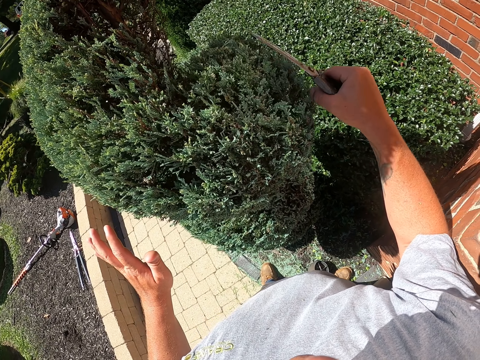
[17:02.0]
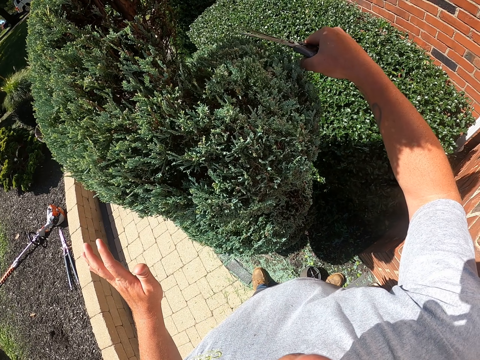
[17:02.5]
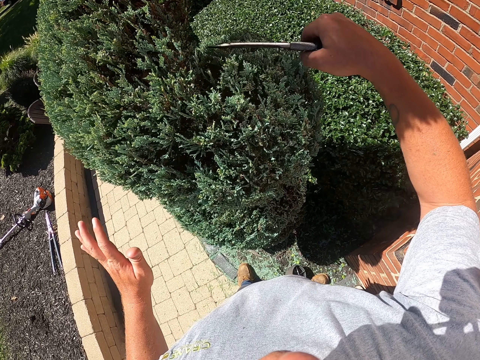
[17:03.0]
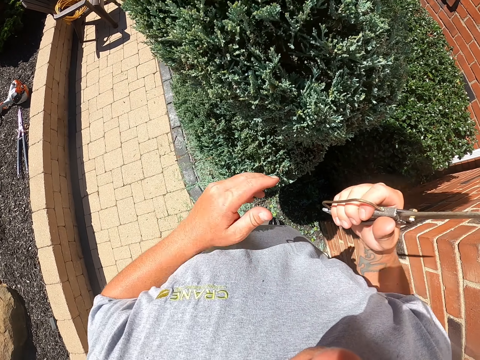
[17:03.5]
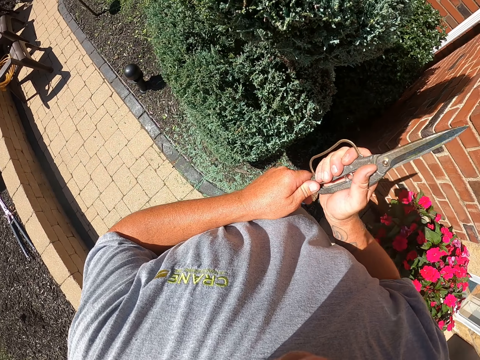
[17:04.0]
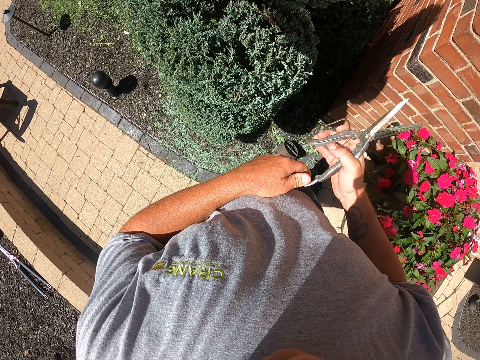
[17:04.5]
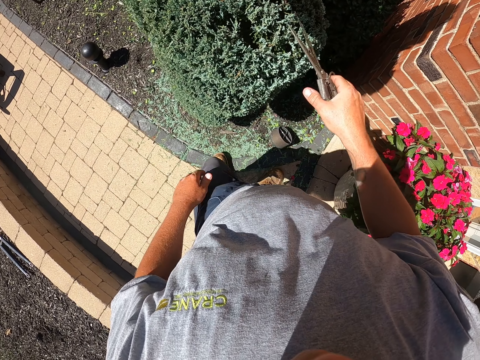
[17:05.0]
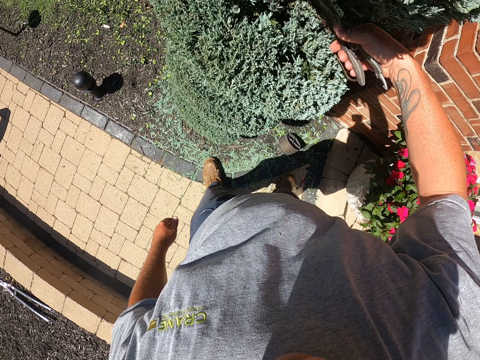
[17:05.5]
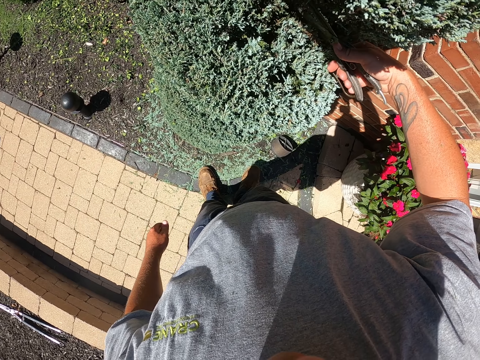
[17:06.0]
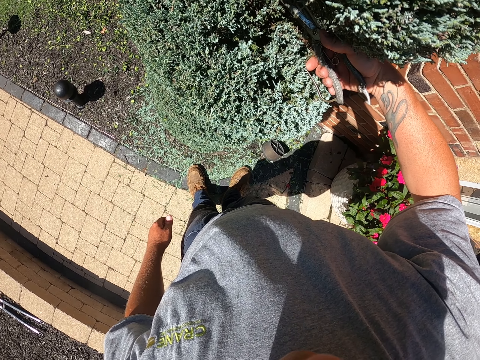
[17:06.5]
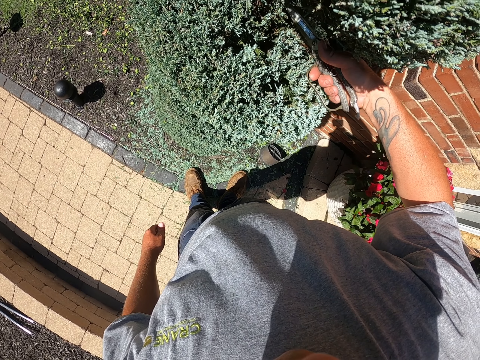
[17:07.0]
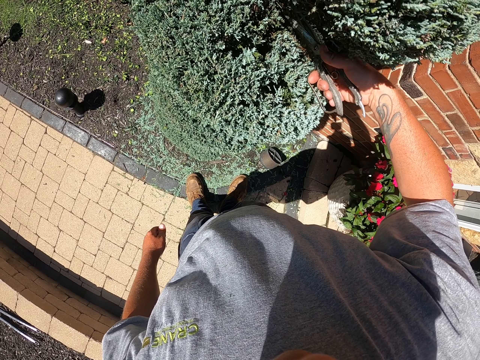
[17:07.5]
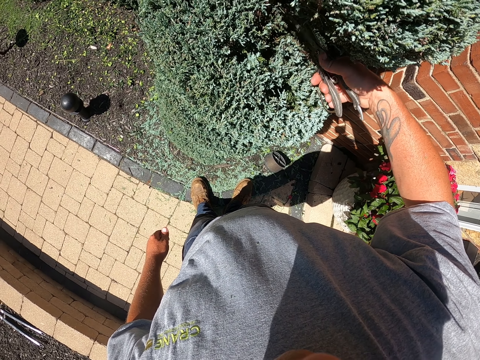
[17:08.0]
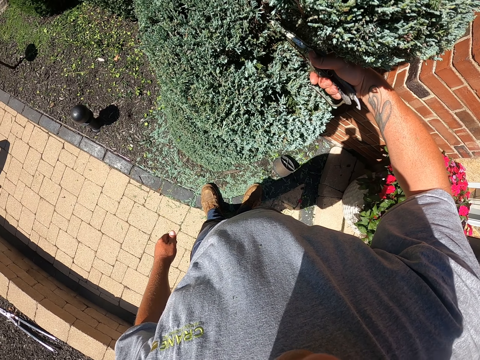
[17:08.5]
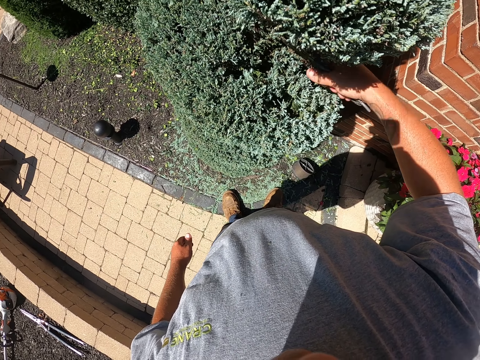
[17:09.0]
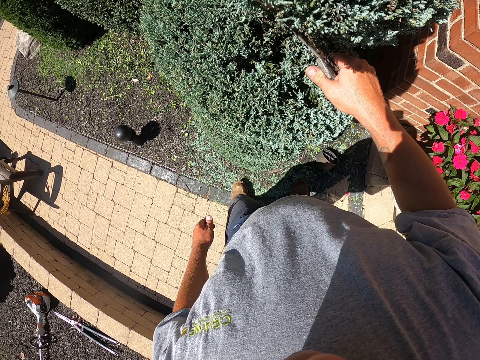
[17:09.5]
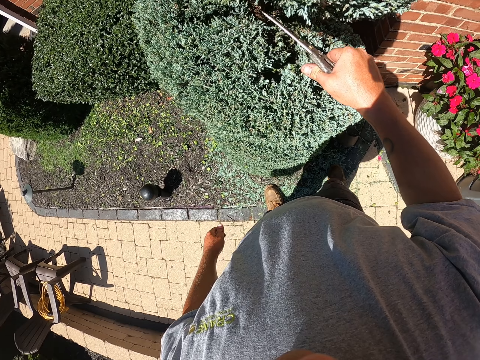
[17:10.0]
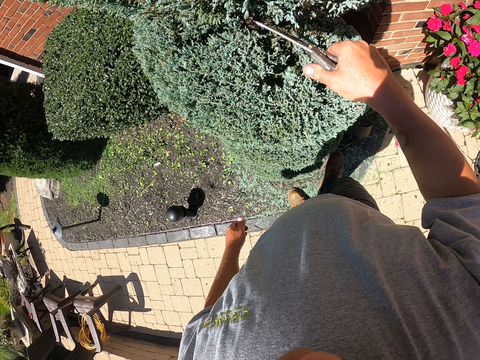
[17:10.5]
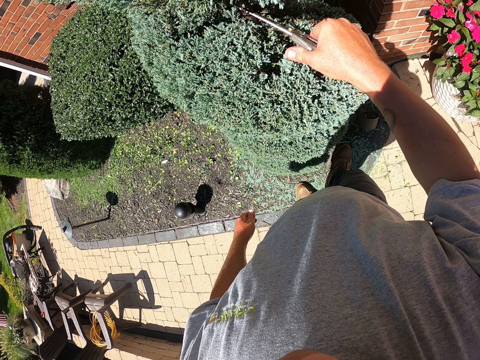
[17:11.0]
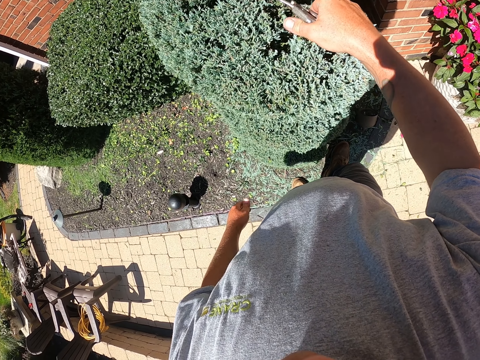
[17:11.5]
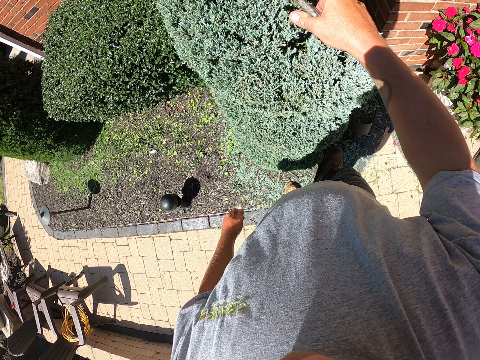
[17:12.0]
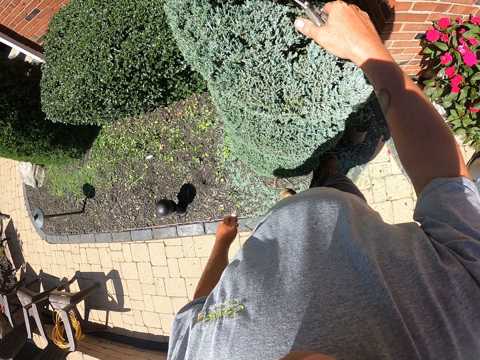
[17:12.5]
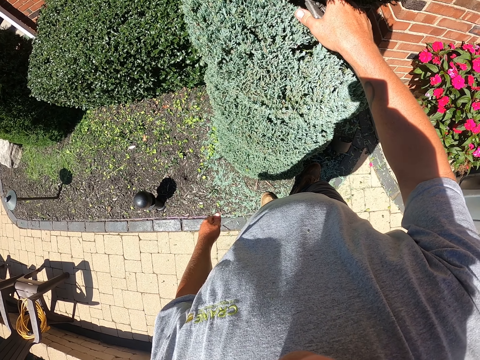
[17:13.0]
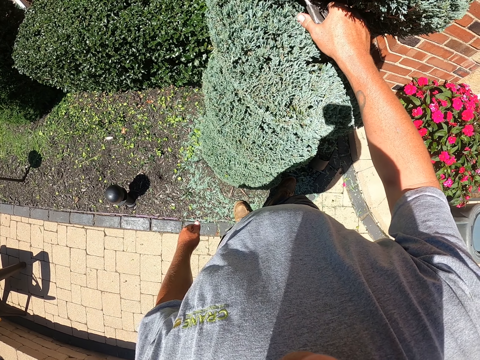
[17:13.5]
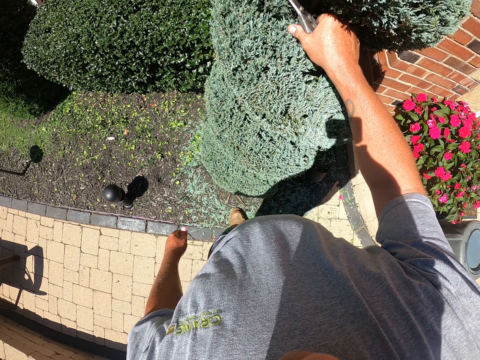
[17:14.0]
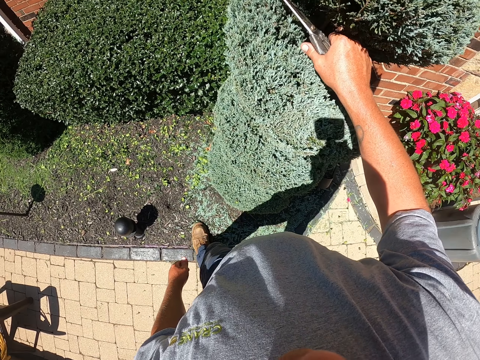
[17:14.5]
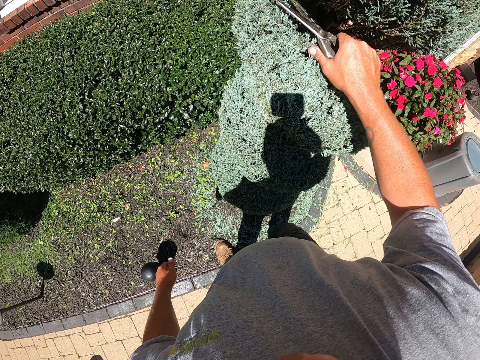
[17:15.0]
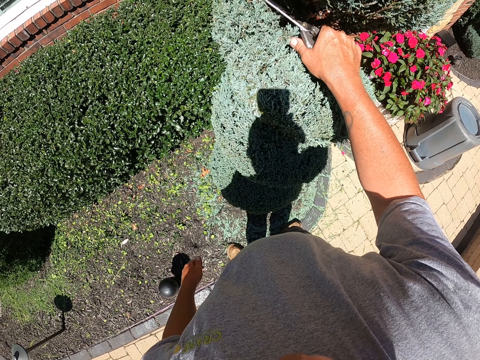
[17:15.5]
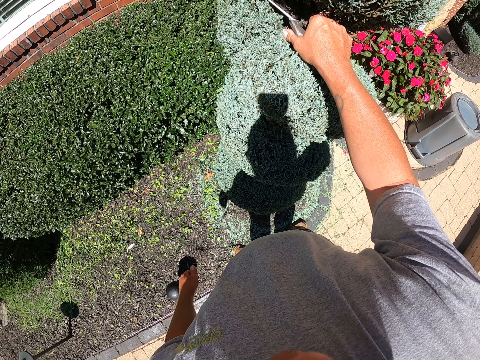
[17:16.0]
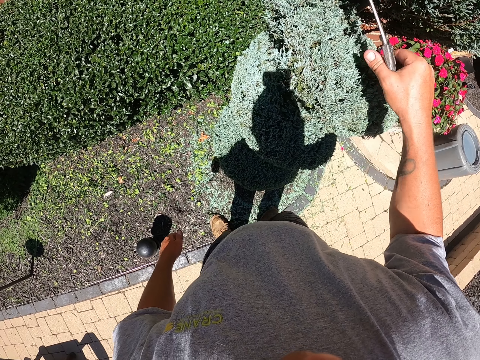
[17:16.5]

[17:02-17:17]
The camera wearer adjusts the scissors. They trim the topiary plant.

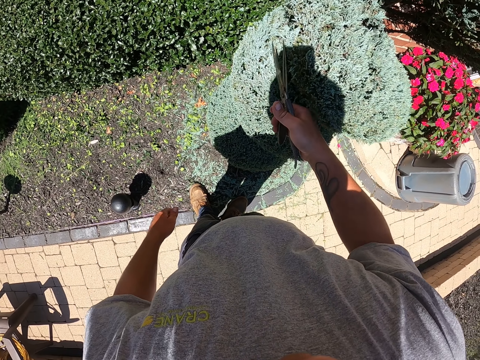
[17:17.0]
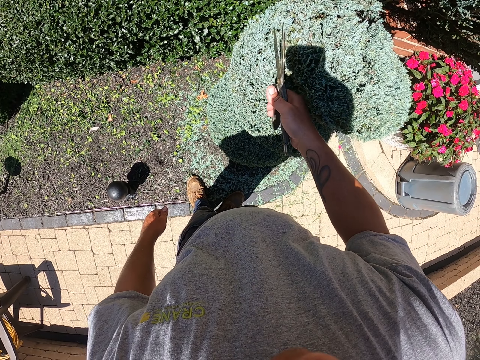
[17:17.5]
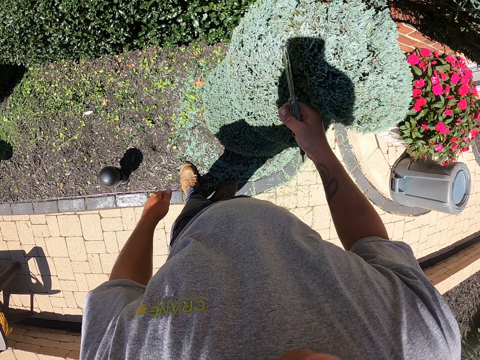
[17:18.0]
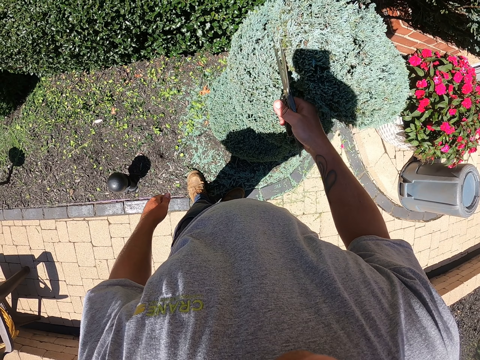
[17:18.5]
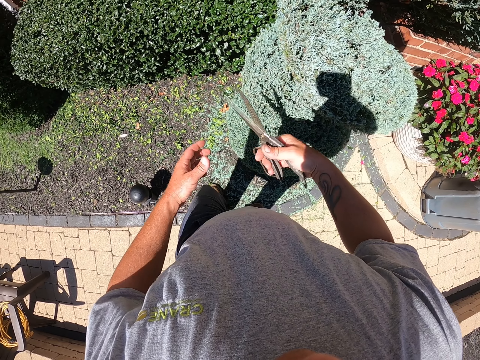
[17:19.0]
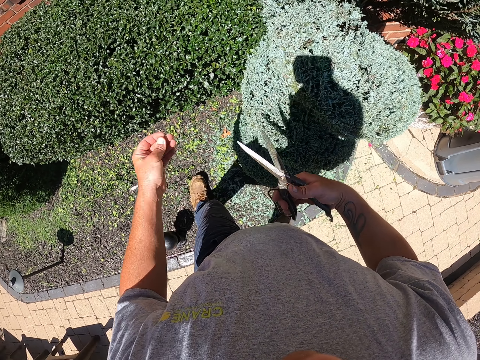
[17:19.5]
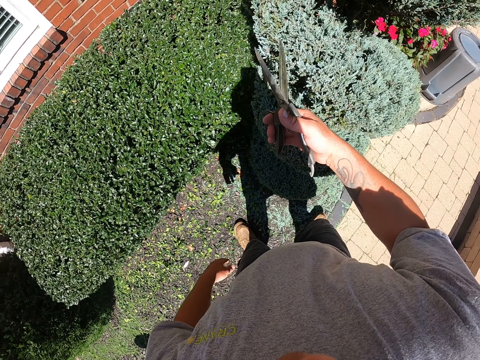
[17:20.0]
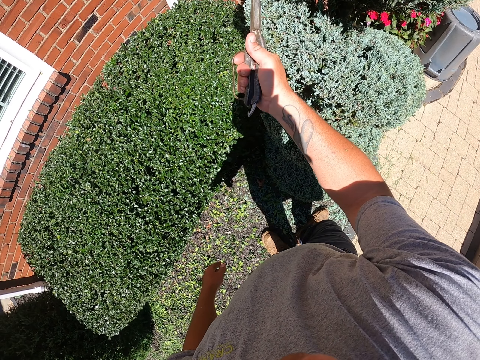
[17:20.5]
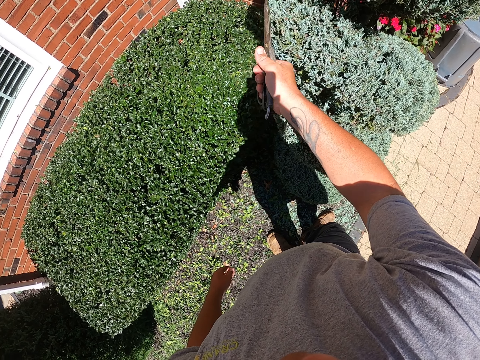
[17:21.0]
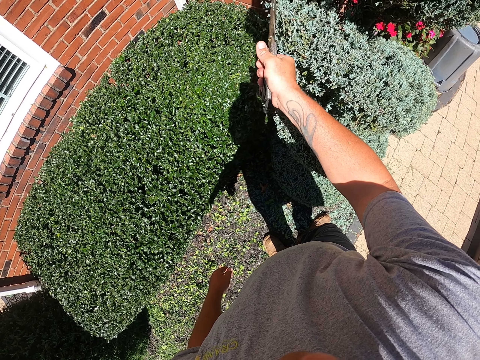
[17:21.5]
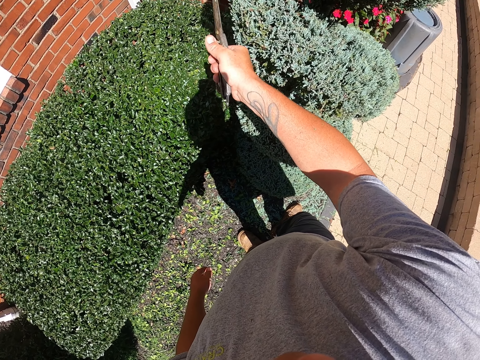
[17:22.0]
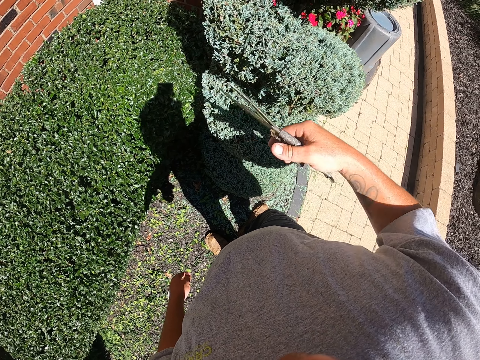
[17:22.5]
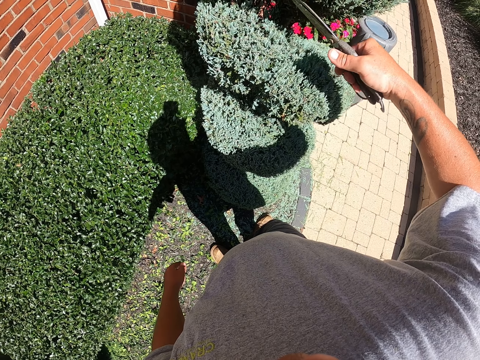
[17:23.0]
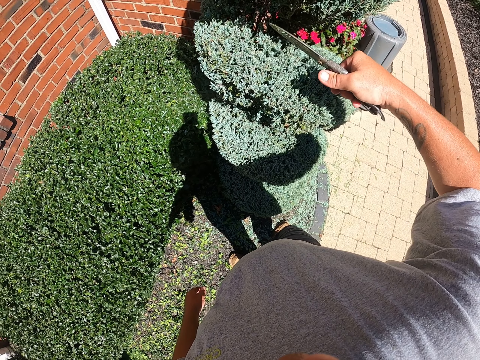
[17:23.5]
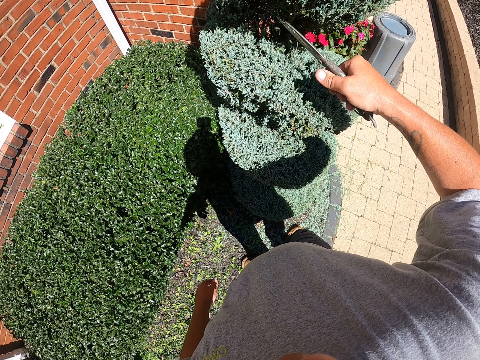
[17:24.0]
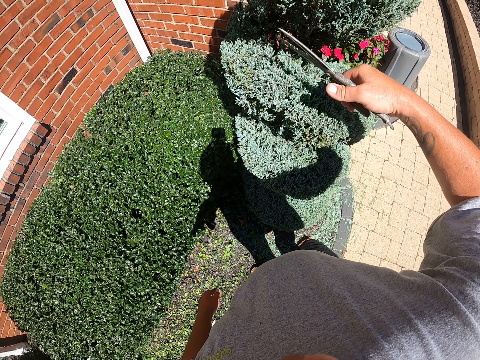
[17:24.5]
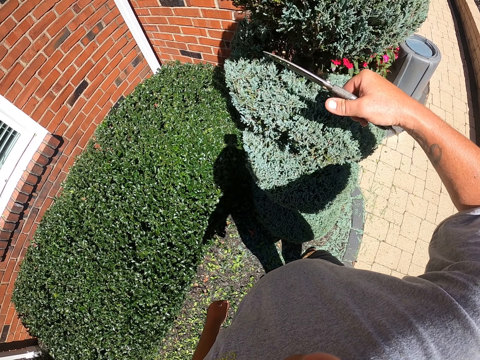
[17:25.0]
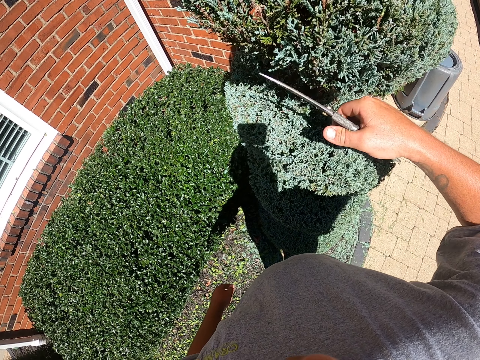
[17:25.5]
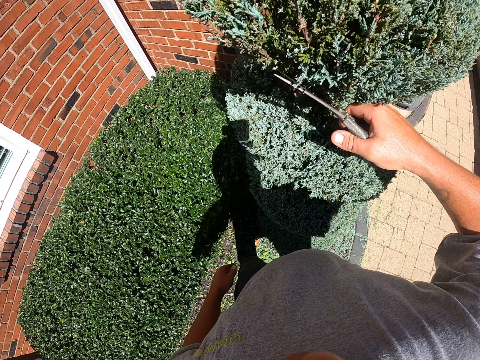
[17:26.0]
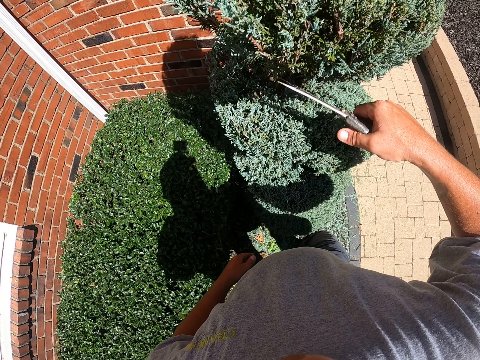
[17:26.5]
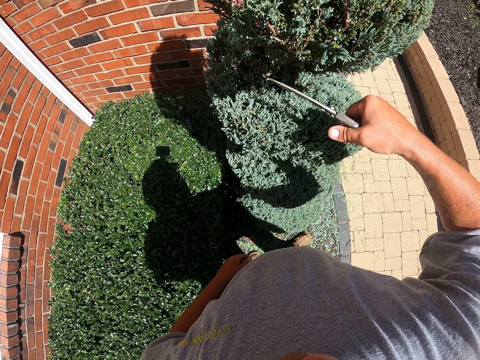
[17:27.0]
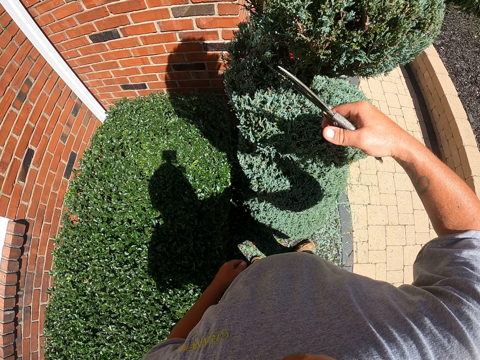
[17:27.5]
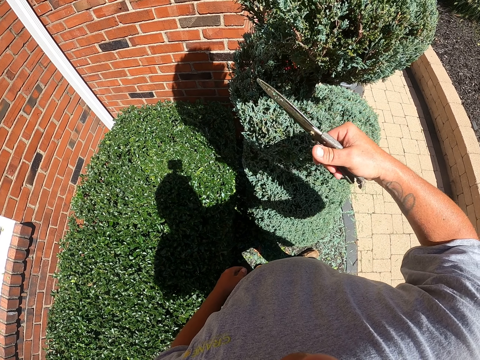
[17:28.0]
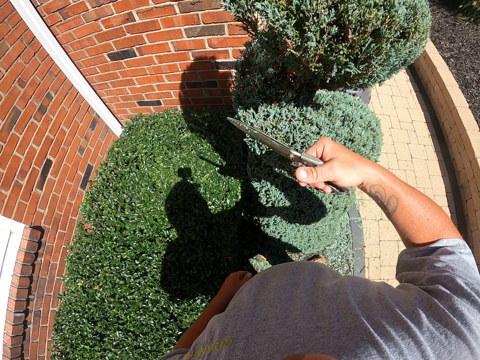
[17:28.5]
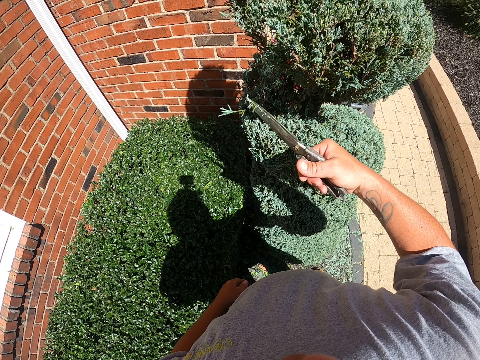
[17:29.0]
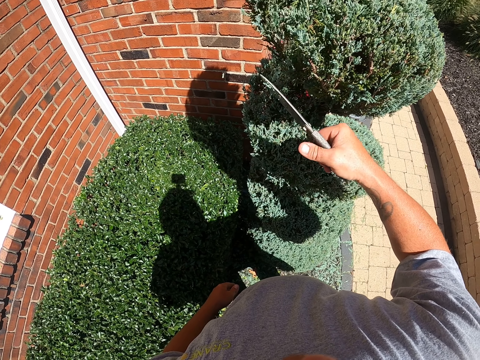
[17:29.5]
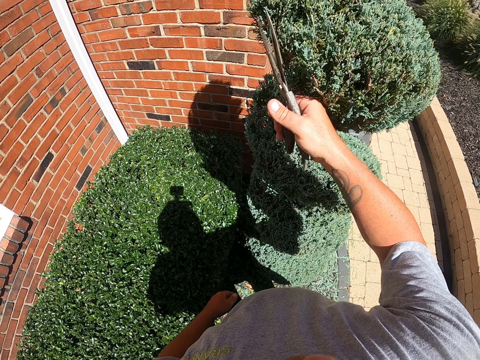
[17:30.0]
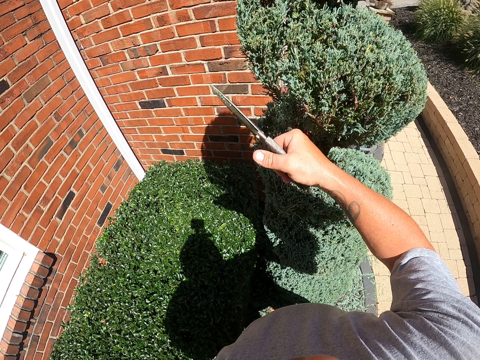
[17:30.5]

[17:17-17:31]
The camera wearer removes the stuck cut flower on the pruner with his hand. He prunes the flower.
